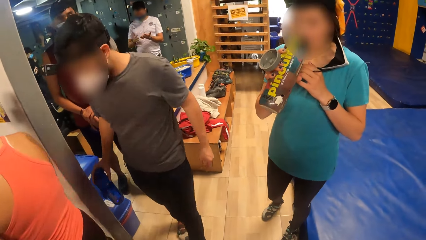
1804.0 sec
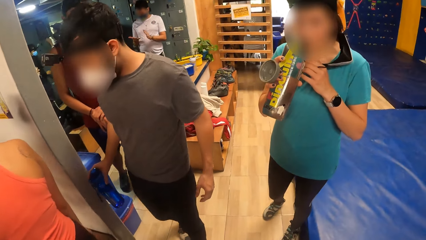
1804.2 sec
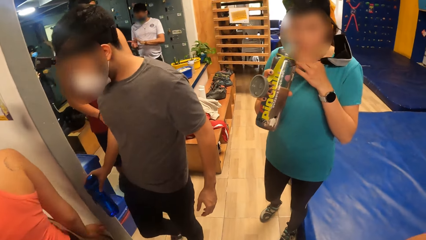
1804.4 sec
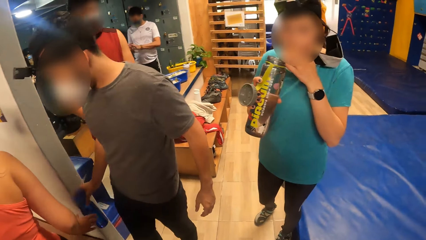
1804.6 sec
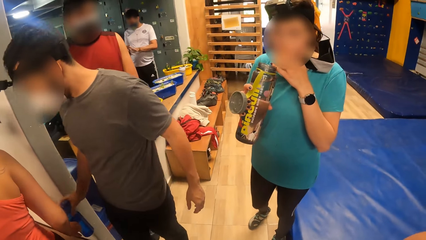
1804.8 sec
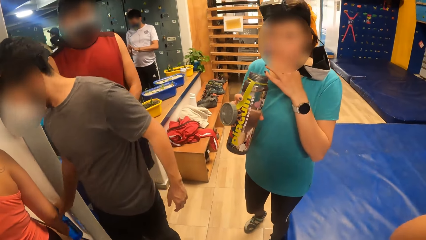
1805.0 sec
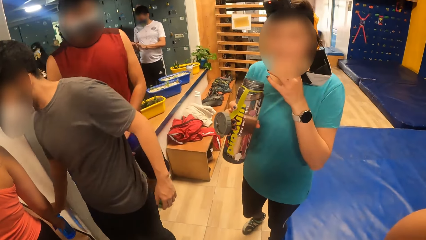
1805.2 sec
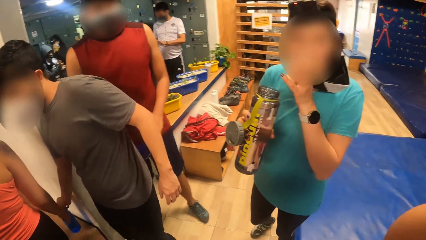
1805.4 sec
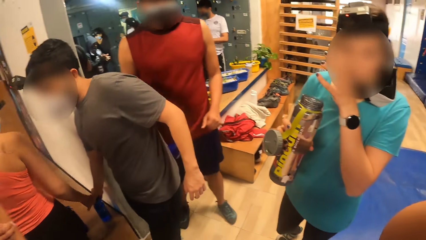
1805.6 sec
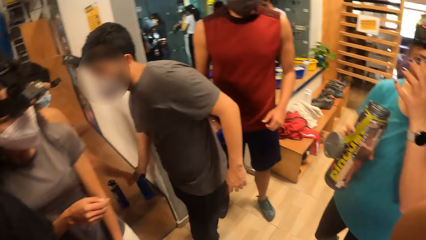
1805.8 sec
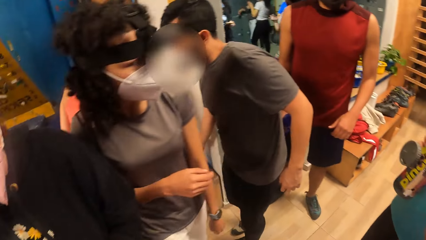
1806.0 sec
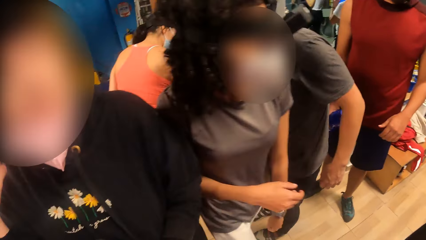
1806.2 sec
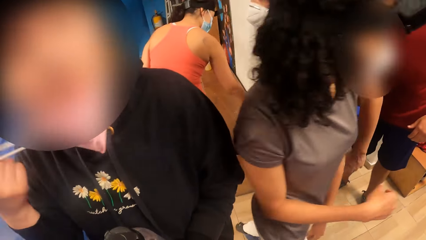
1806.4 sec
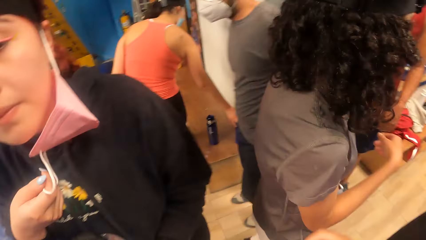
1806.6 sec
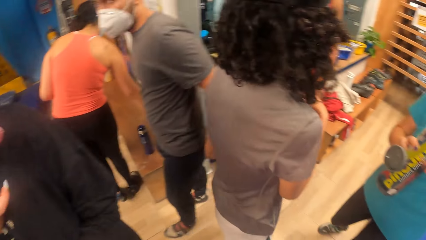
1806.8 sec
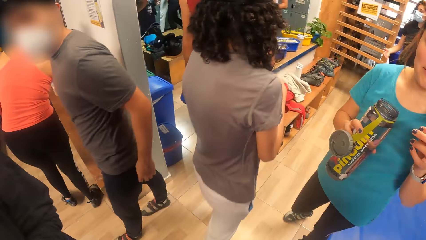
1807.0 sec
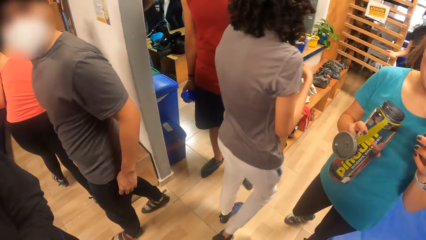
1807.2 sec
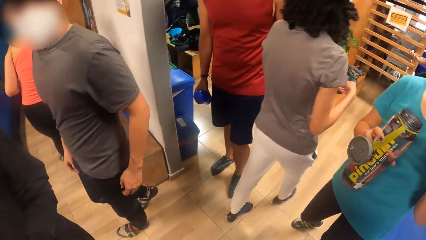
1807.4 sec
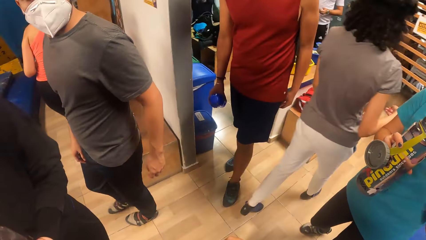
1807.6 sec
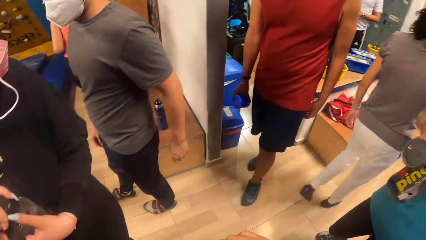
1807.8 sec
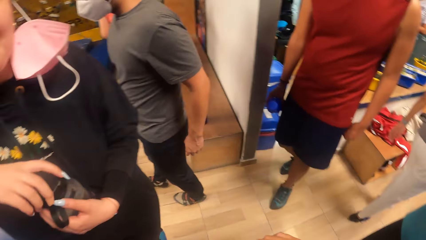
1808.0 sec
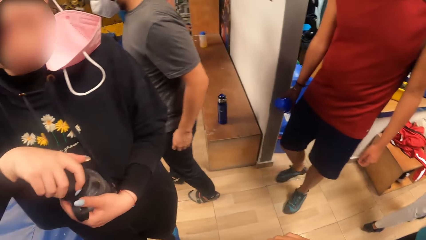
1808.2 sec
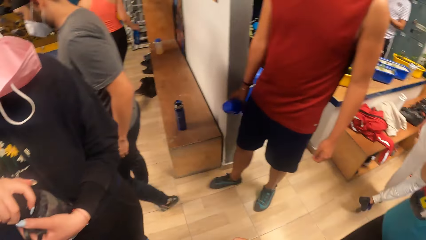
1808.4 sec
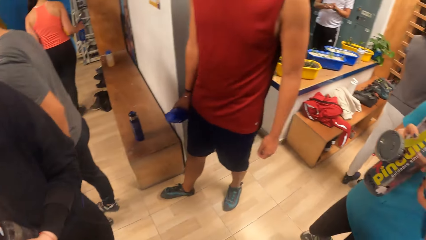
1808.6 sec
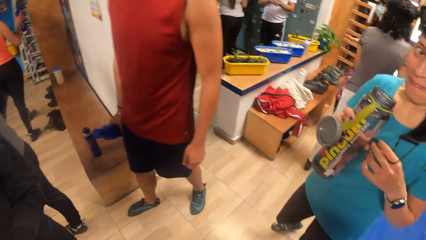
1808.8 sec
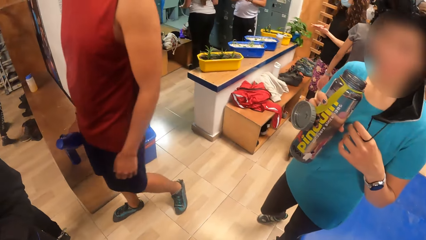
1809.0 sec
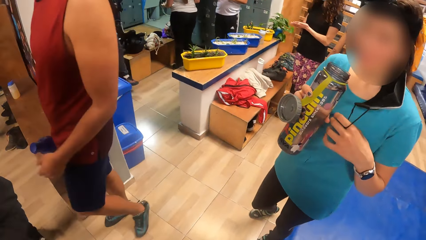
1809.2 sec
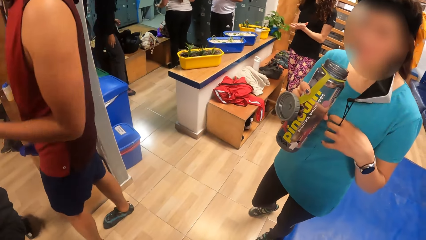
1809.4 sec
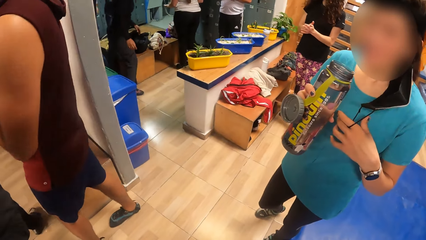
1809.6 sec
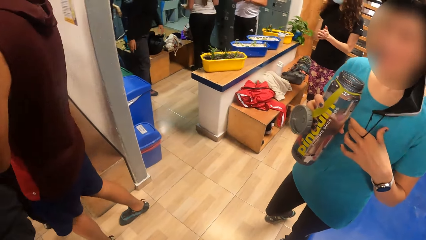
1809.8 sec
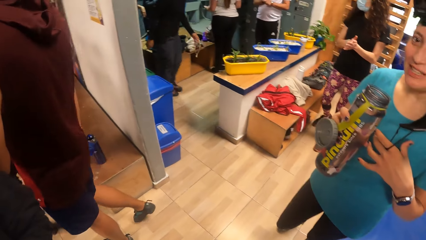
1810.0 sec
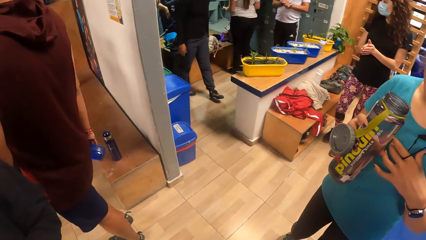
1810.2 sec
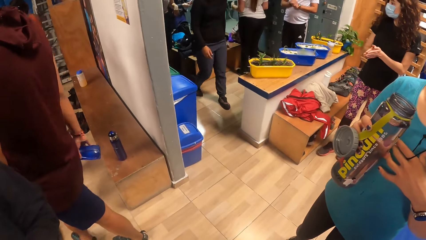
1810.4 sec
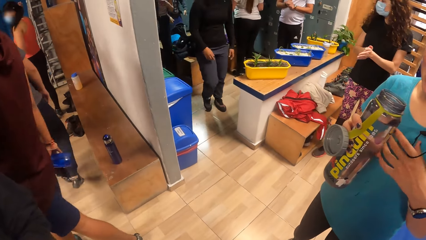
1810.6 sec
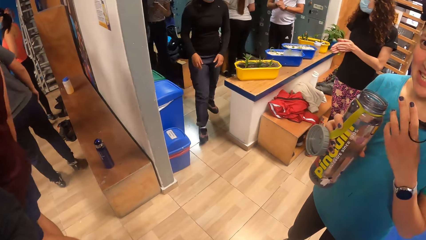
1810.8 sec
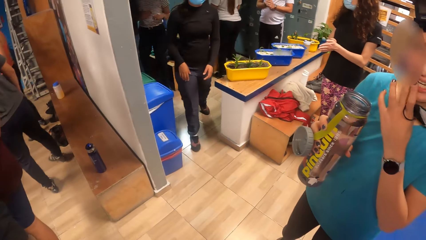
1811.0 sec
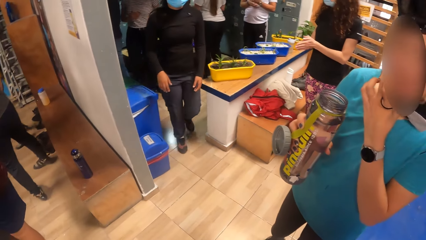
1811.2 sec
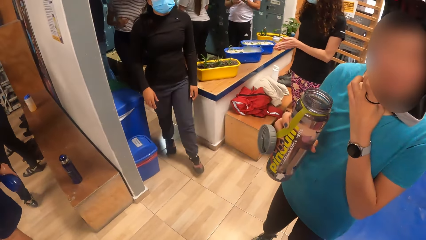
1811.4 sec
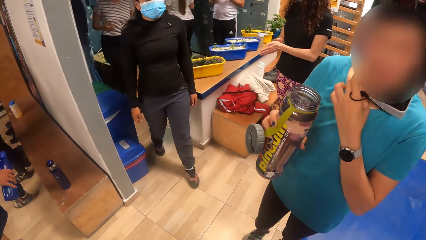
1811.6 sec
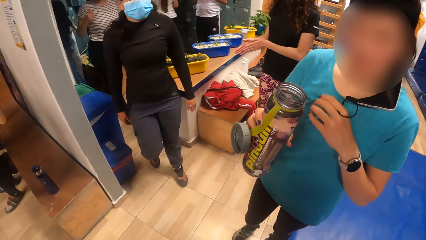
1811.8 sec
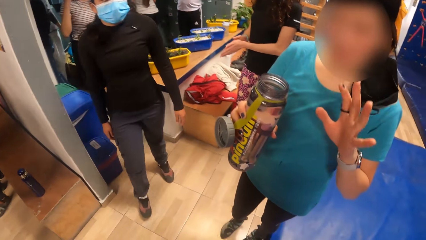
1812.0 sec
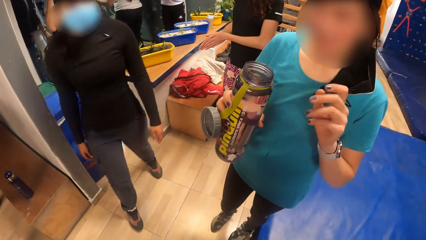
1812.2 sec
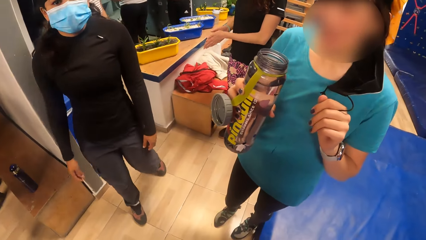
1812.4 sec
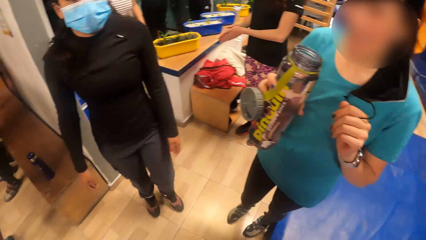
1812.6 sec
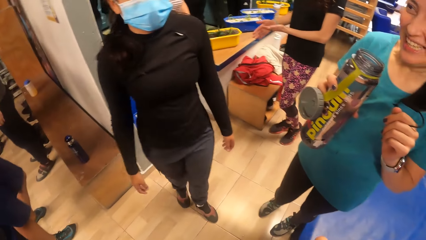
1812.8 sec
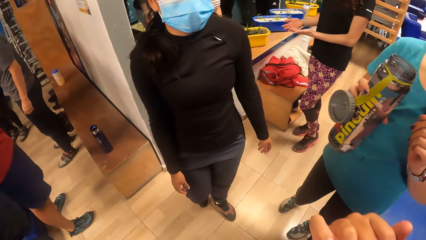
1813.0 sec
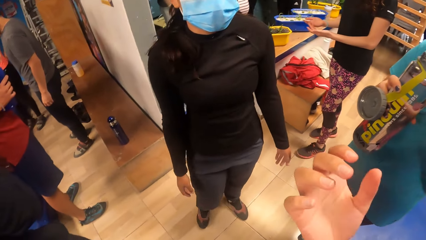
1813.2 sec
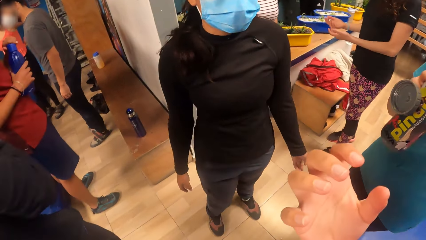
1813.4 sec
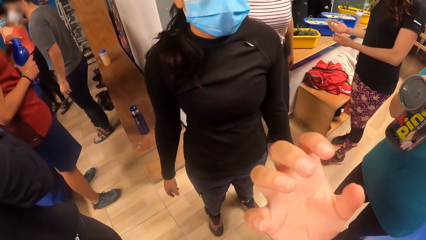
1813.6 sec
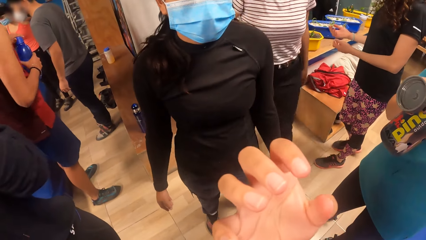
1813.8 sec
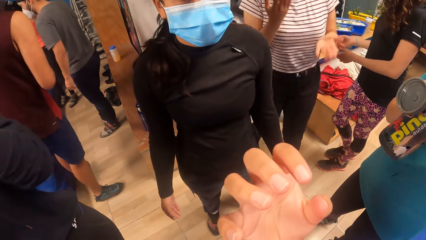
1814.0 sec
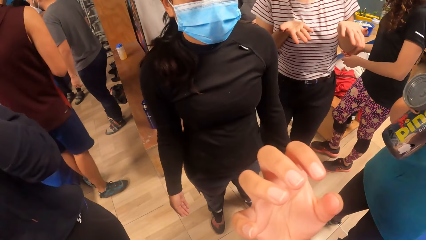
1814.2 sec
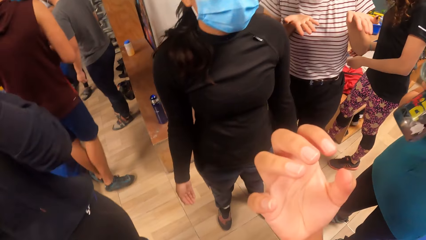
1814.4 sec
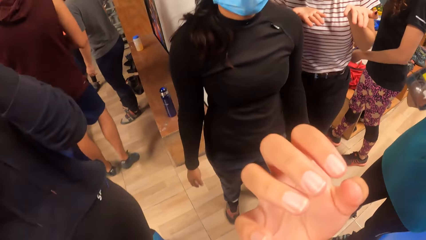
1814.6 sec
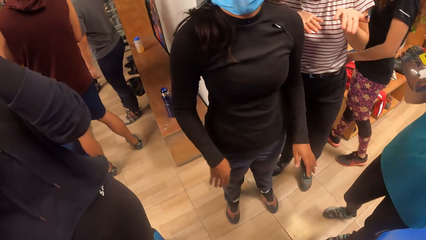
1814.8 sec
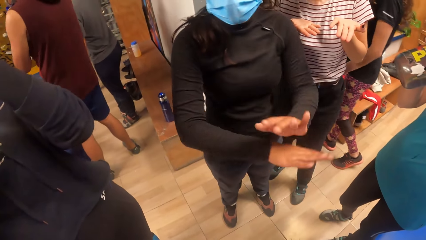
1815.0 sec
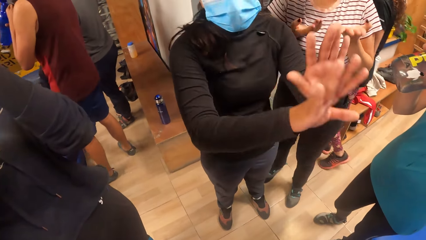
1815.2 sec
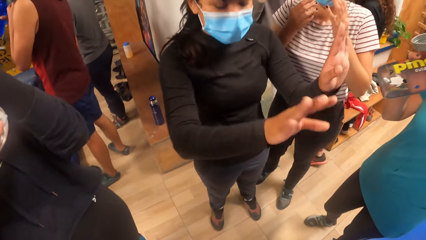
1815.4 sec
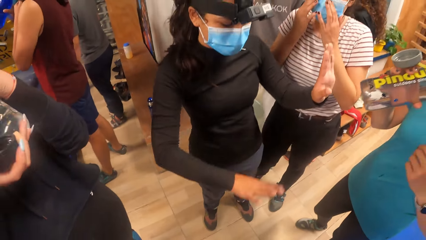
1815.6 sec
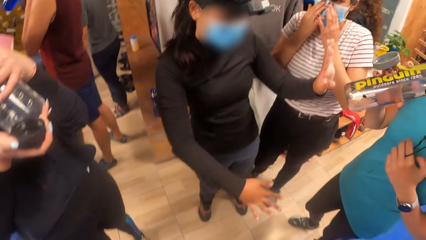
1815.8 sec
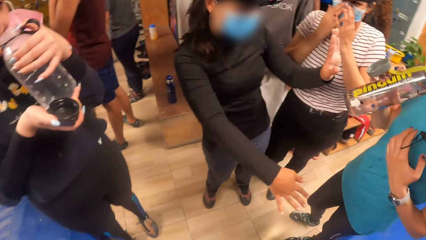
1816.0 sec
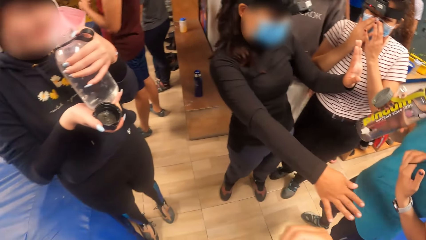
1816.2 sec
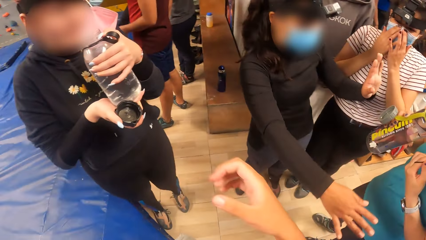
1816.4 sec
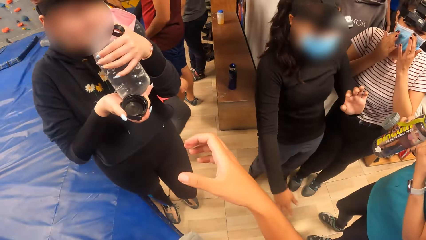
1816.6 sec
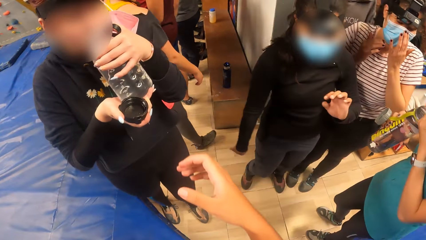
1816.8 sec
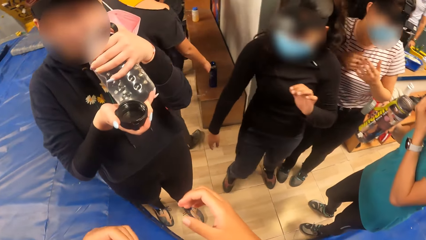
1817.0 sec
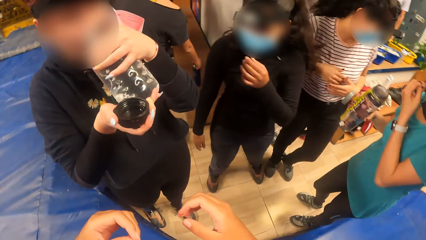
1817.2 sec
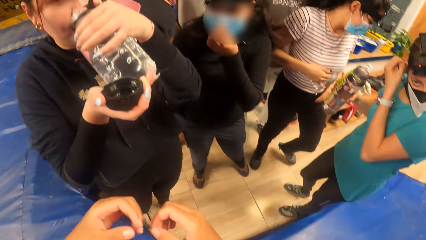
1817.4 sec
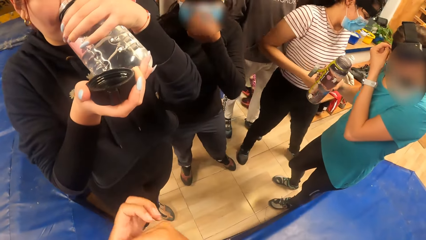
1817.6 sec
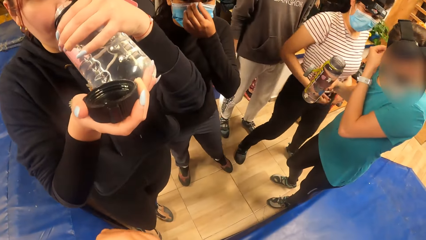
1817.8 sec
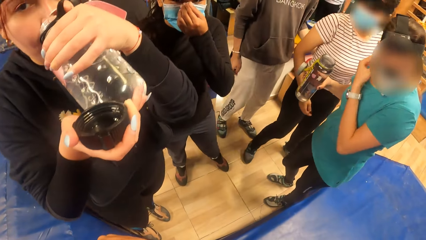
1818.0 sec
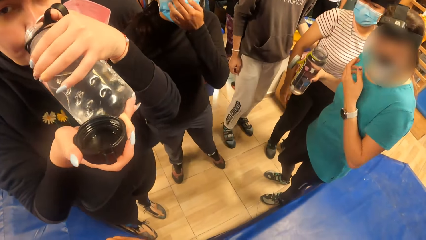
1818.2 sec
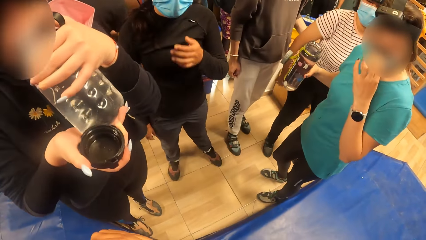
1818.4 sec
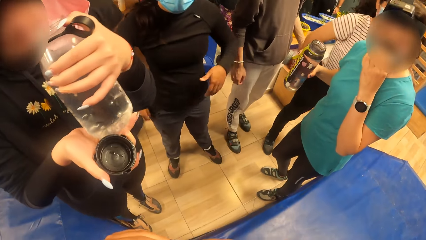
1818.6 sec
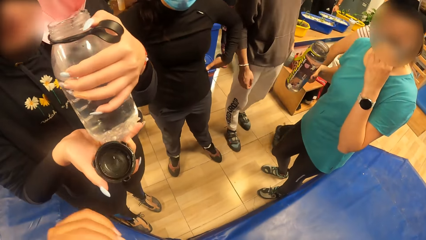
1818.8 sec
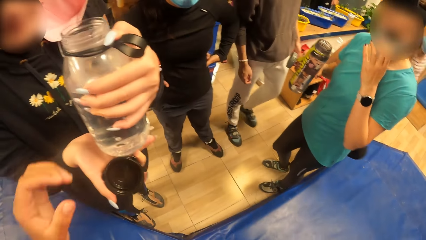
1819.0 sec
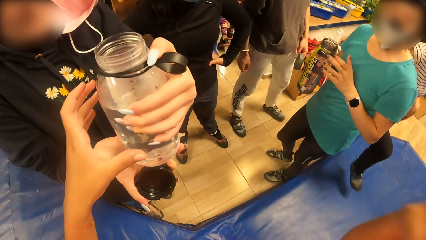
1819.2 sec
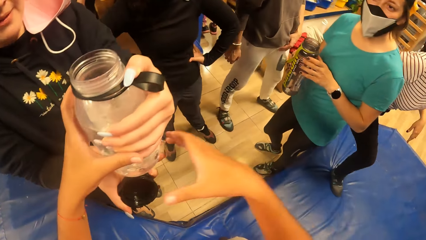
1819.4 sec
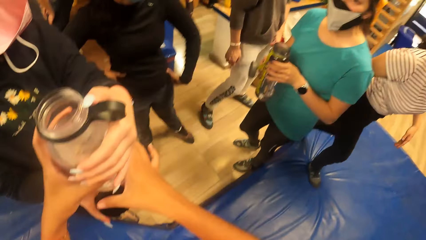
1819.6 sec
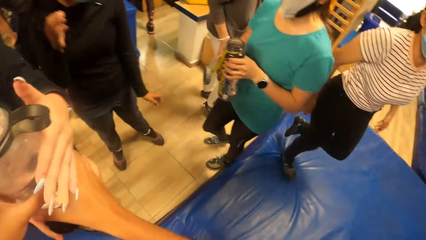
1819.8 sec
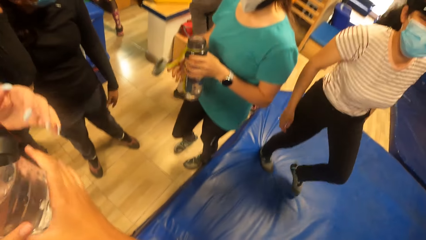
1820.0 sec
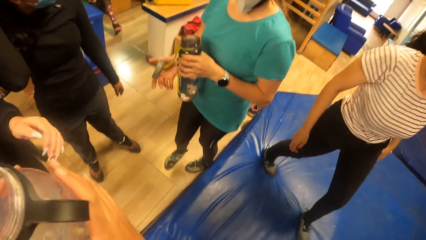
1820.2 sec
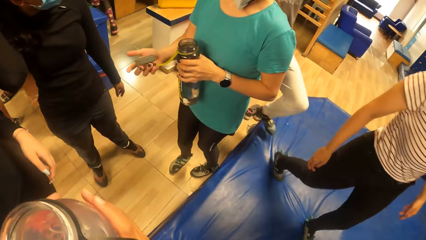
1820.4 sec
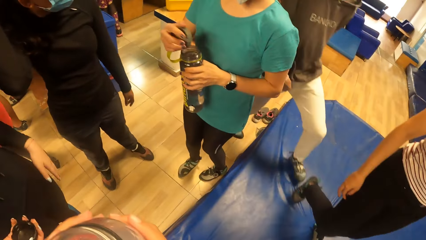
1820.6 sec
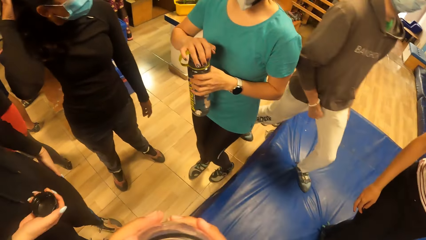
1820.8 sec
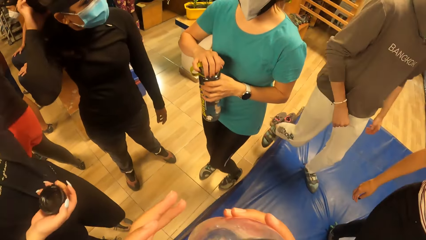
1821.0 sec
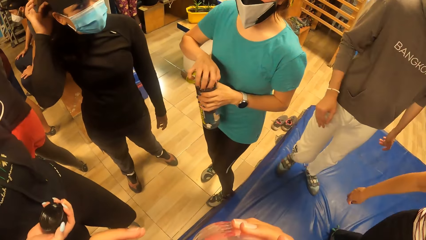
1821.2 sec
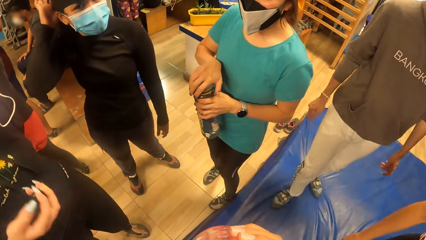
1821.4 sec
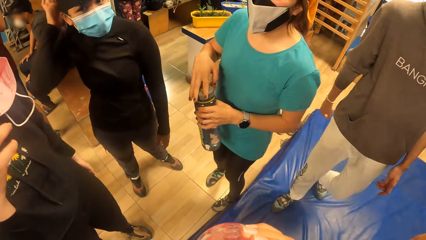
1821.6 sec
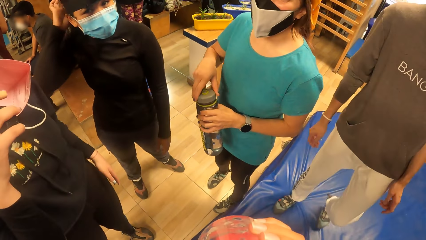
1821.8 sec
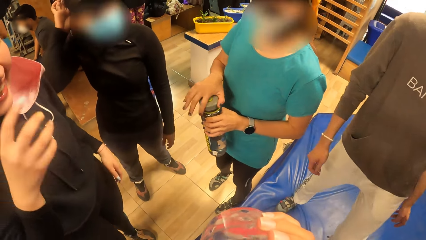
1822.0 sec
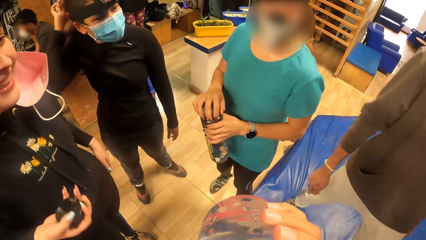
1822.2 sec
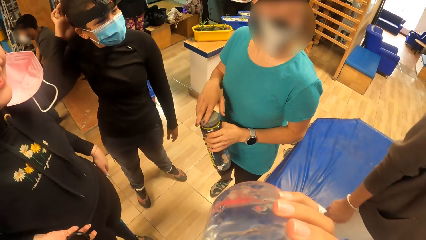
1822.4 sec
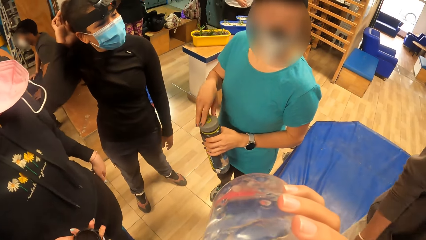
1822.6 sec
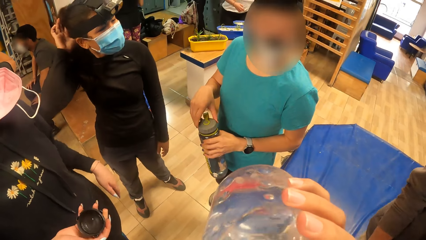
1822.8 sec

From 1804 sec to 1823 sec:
A woman takes her face mask off with her right hand. Another woman interacts with the camera wearer. The camera wearer moves a hand, looks around and moves a hand. The first woman drinks from the bottle of water in both hands. The camera wearer collects the bottle of water from the first woman with both hands. The first woman gives the camera wearer the water bottle. The other woman closes the water bottle in her left hand with her right hand. The camera wearer moves the water bottle. She drinks from the bottle of water in her right hand.
